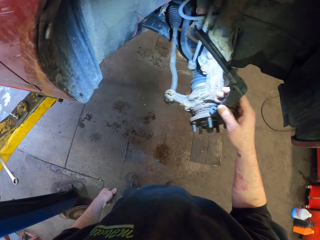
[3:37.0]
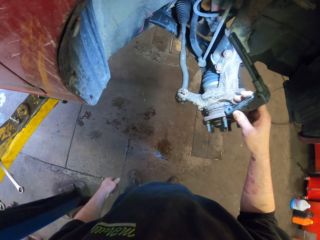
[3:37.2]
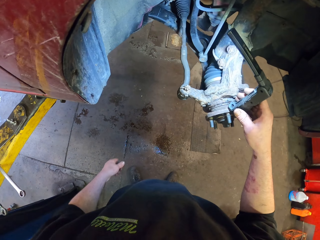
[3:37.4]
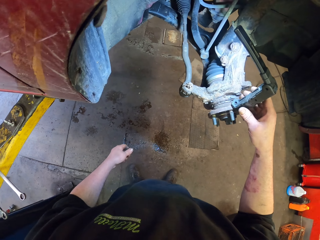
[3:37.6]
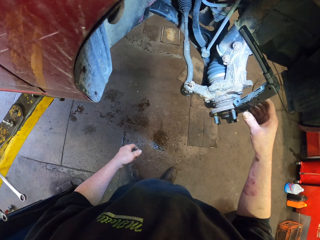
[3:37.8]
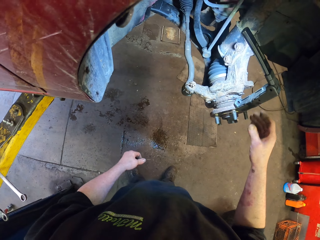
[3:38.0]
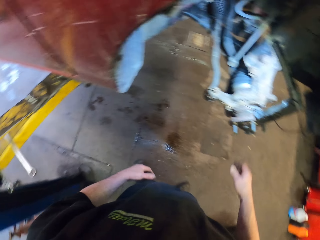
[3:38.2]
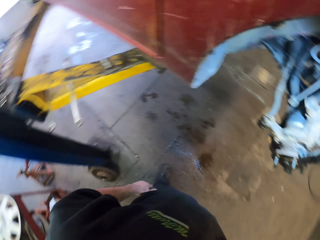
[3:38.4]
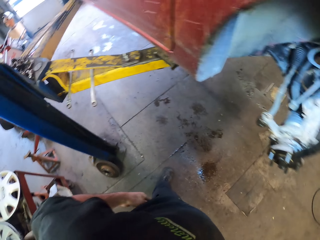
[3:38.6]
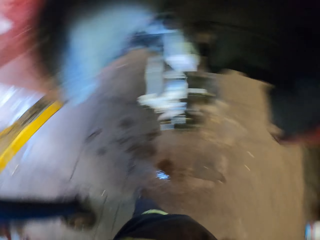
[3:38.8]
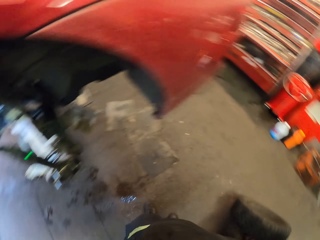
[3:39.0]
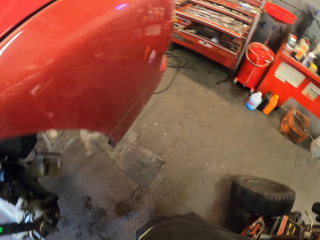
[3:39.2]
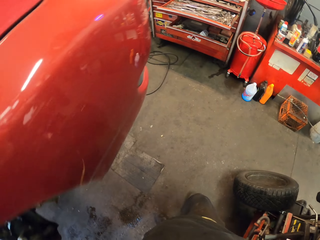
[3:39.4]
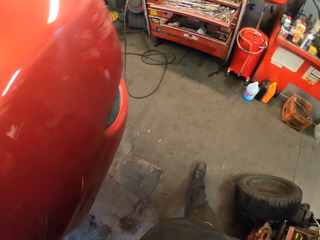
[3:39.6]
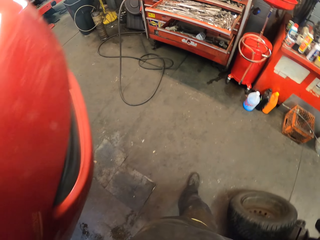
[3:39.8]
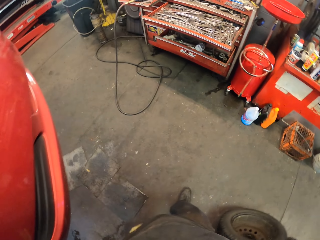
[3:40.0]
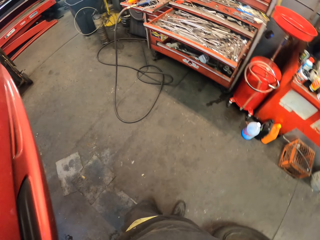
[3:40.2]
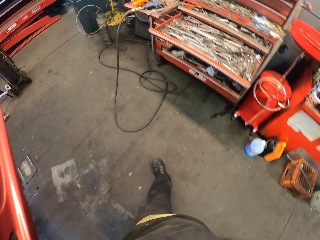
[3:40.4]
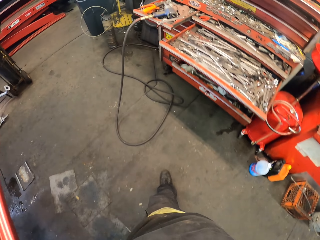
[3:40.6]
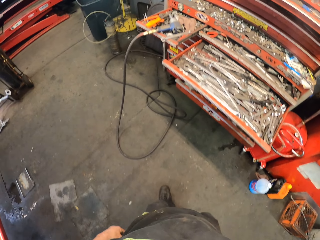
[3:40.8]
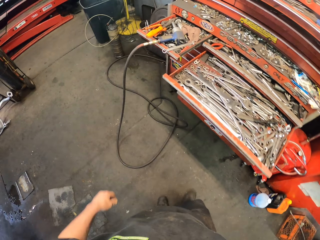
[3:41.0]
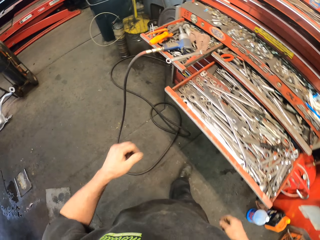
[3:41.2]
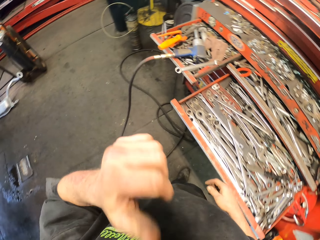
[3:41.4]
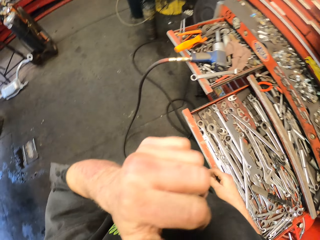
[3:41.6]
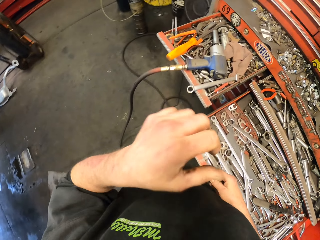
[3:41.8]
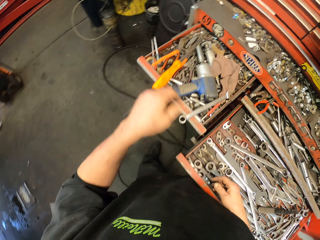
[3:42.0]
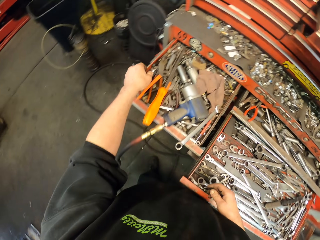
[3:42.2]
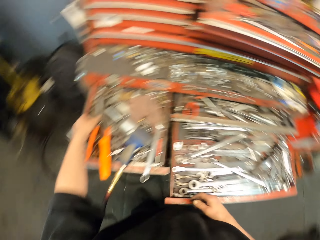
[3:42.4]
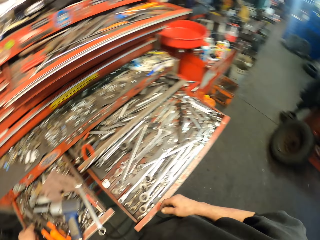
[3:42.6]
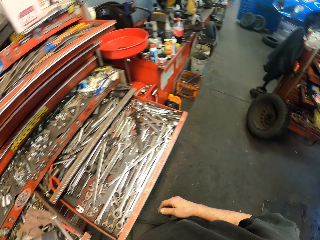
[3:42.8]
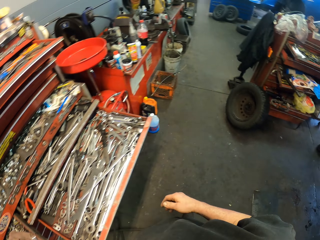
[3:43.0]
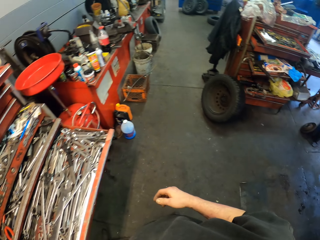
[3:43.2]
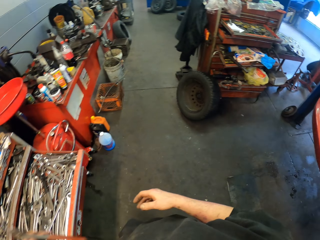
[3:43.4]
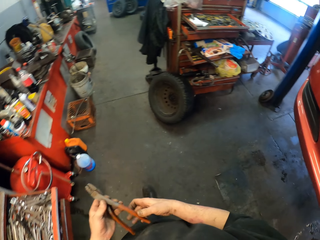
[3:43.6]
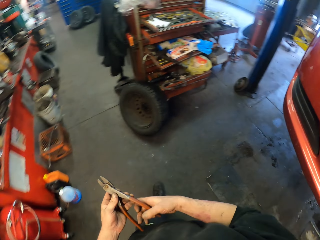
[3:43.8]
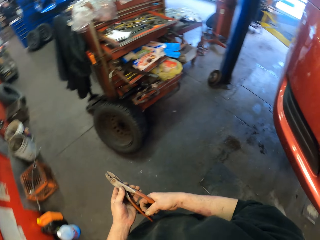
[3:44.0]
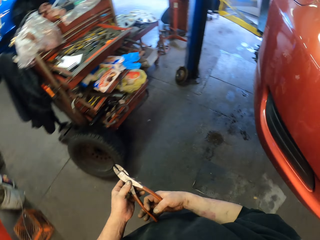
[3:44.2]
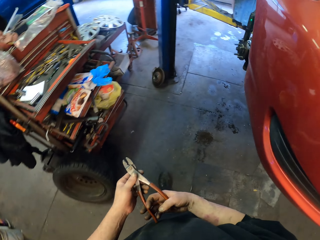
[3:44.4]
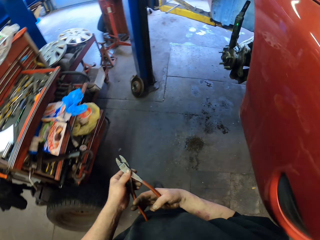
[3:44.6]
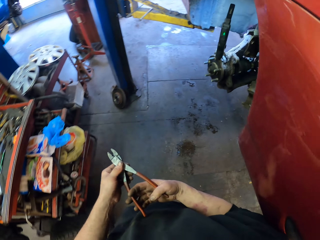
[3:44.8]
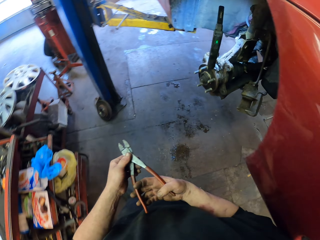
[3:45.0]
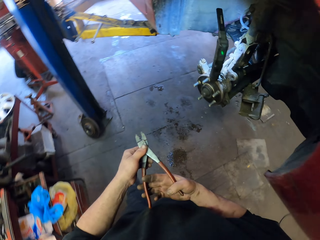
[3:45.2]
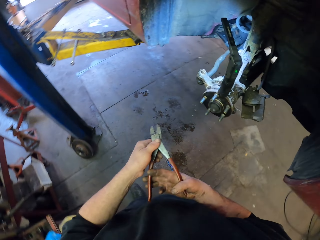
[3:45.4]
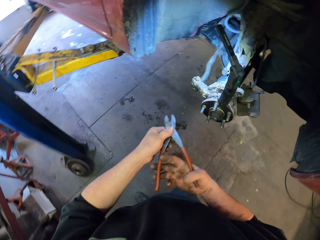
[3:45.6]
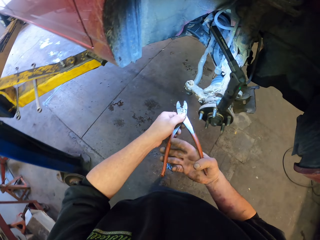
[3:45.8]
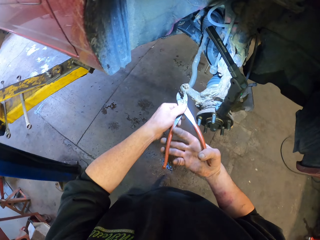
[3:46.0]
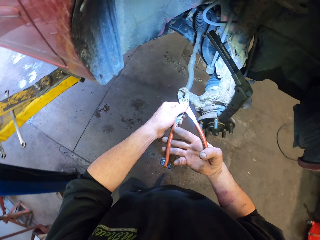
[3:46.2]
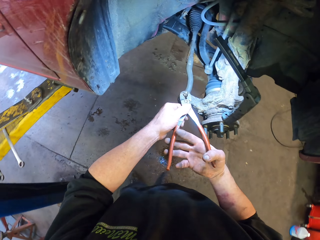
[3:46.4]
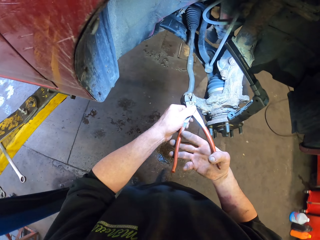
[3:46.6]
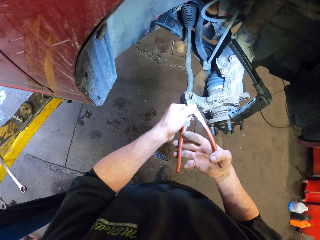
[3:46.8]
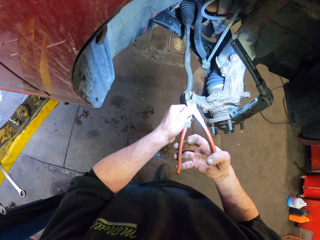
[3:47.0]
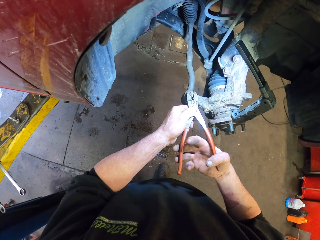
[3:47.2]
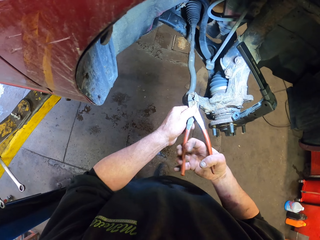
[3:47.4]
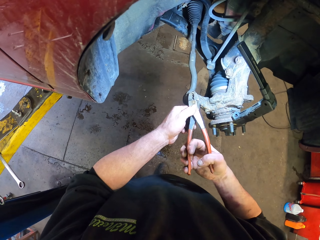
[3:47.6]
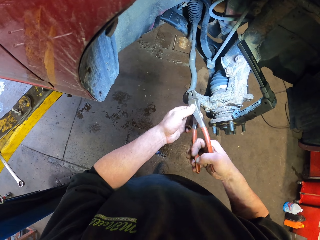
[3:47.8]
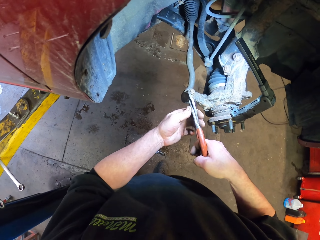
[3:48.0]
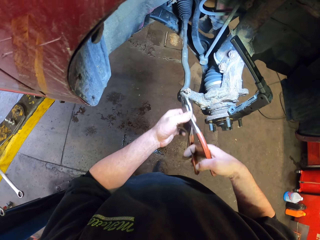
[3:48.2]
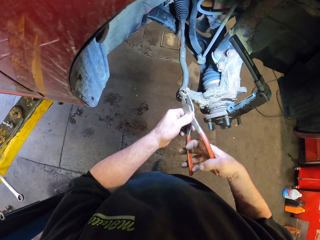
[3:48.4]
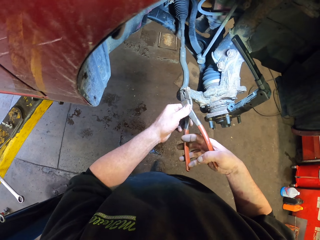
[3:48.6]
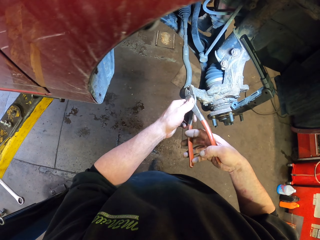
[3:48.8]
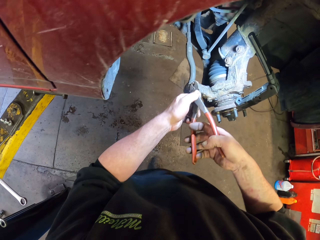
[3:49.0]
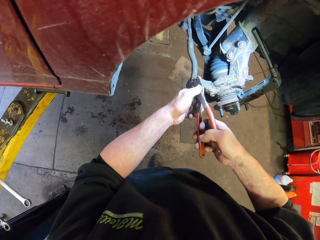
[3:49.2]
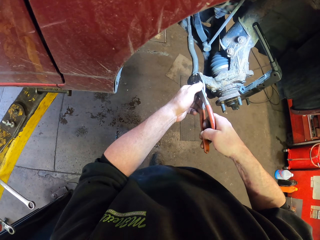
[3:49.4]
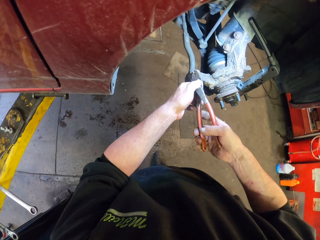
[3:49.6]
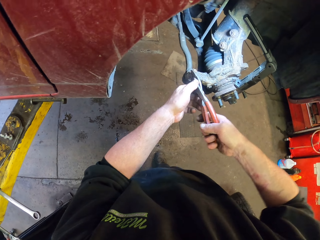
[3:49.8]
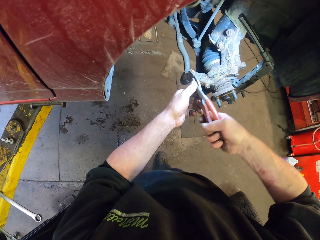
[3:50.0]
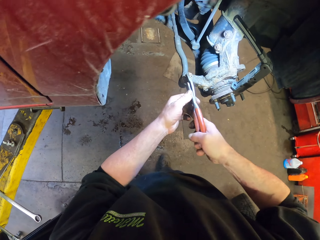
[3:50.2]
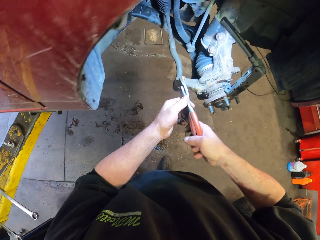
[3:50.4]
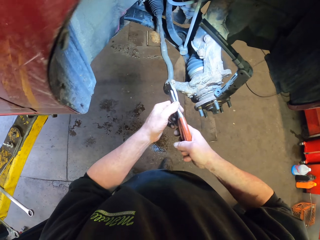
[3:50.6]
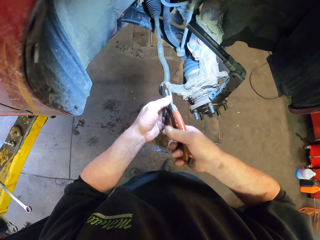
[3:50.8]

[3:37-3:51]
The camera wearer mounts the torch on the vehicle. They walk in the room. They scratch their face. They pick up pliers. They clip a part of the vehicle with the pliers. They adjust a bolt.

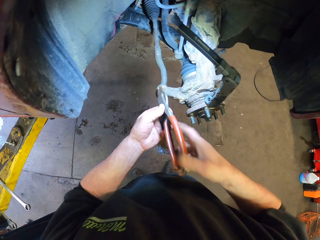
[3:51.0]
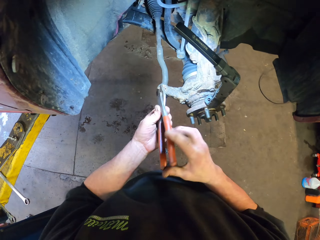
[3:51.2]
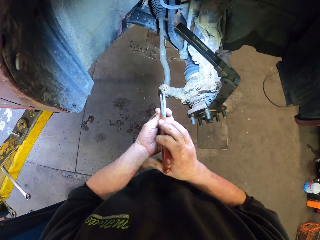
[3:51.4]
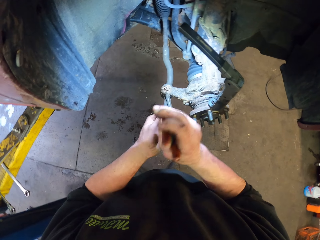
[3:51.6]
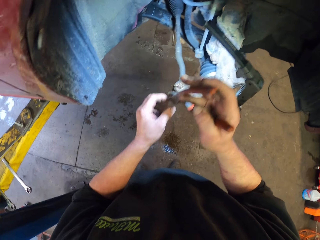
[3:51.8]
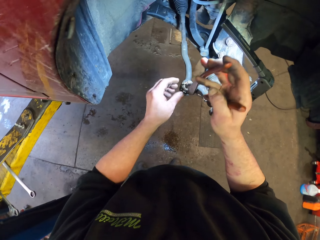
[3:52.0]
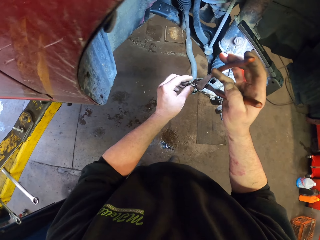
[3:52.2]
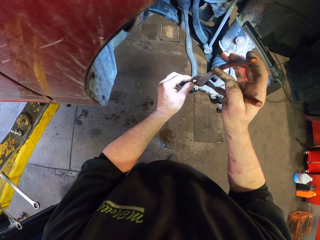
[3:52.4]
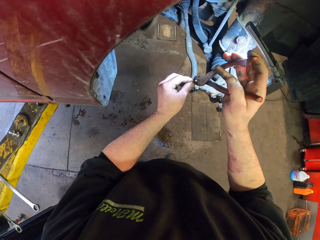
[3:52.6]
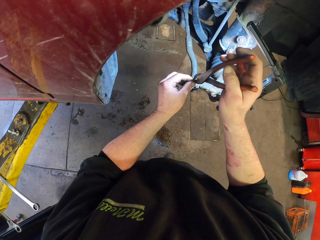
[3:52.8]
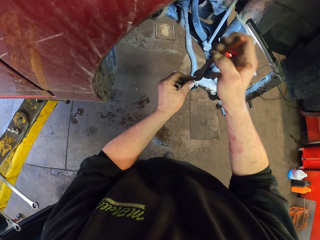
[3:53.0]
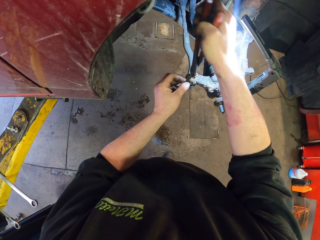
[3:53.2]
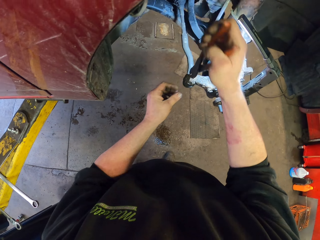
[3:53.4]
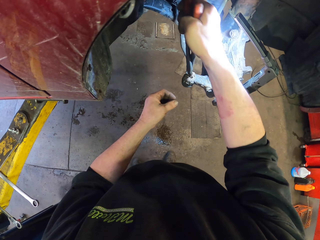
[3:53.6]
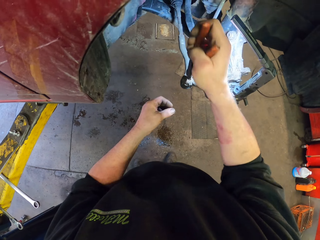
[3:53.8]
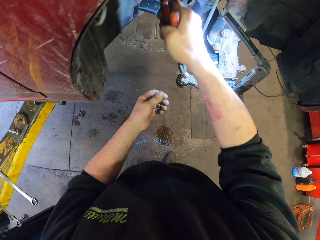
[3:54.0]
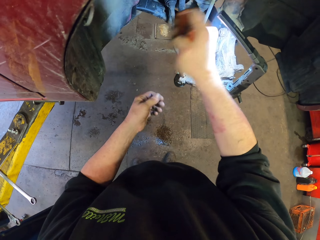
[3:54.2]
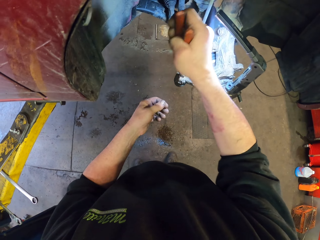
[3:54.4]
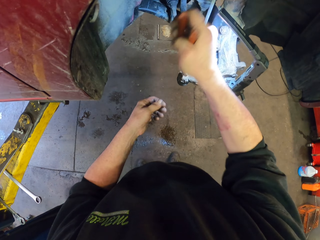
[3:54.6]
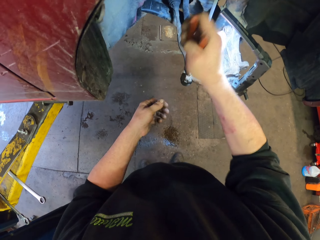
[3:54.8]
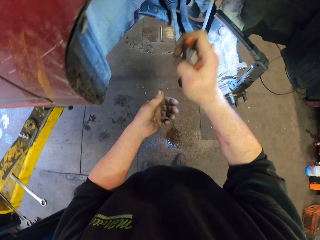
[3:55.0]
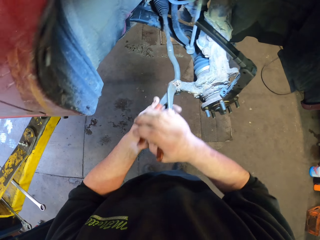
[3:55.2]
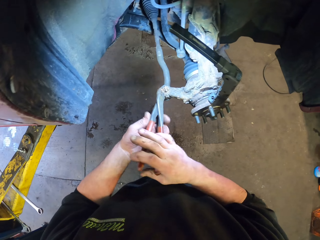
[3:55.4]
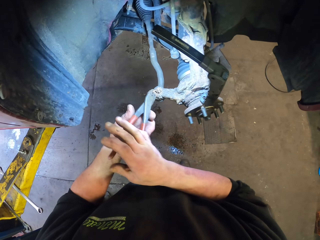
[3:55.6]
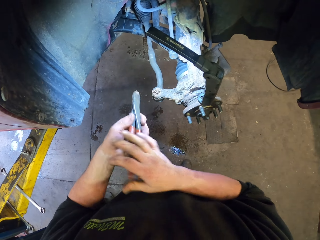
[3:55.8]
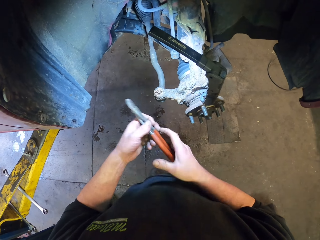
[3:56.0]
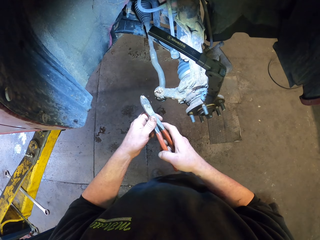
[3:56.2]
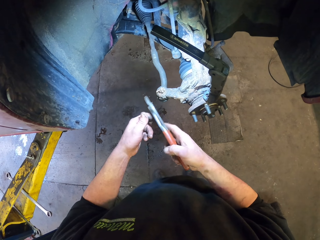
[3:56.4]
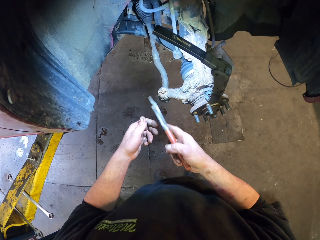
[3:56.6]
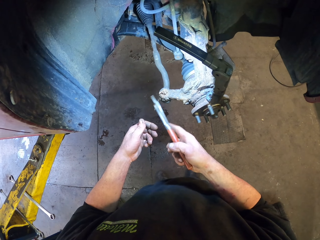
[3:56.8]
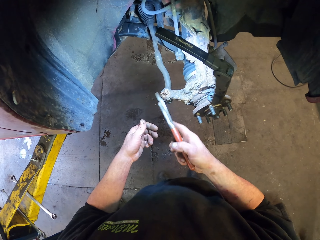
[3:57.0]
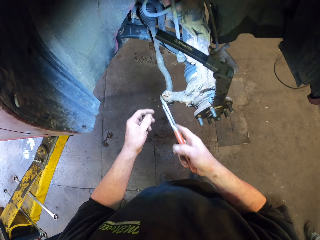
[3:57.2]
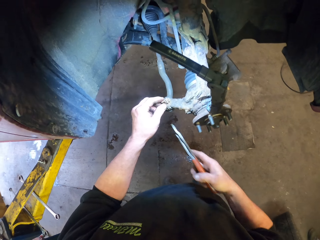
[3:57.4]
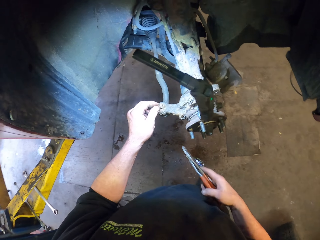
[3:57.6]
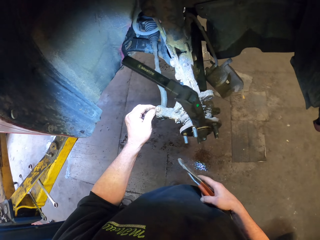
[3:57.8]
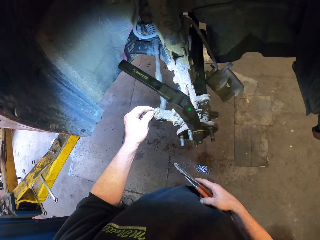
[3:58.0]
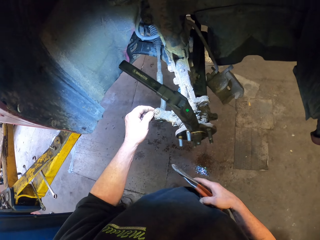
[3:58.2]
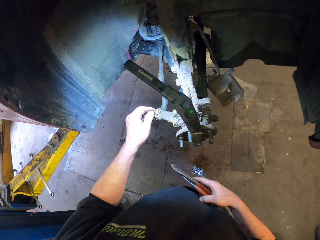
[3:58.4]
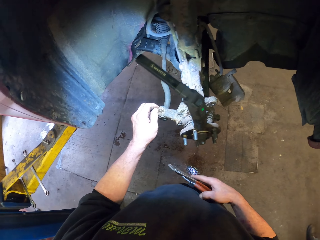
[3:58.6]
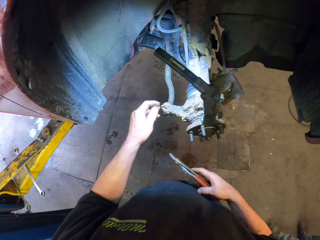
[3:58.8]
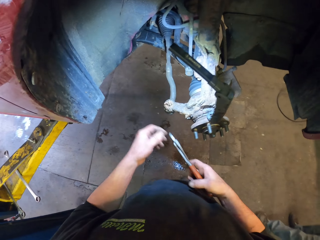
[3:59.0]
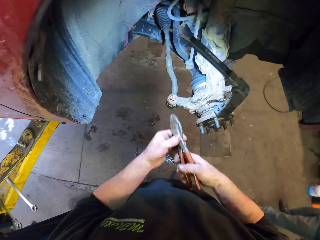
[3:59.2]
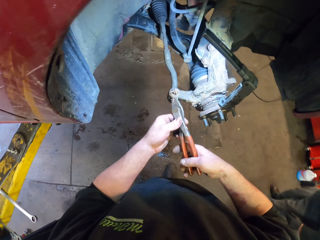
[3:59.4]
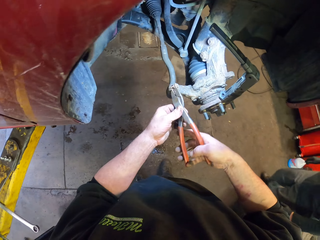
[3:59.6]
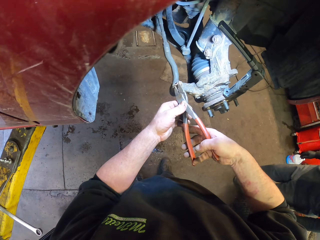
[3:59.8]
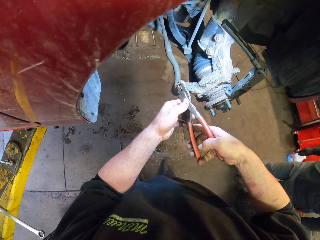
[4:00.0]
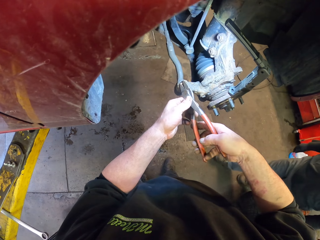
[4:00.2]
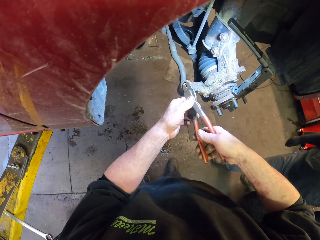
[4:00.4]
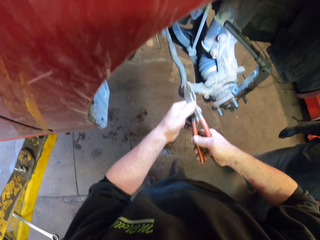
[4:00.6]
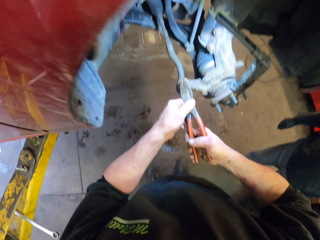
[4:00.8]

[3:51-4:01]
The camera wearer knocks the part. They hold the part. A man walks towards the camera wearer.
